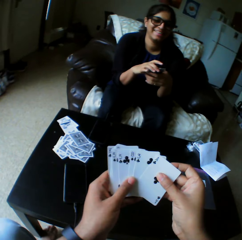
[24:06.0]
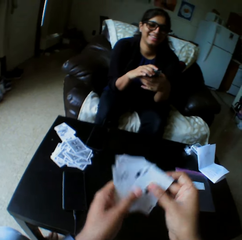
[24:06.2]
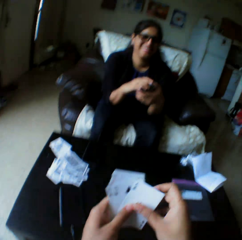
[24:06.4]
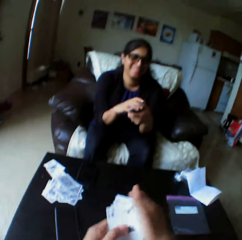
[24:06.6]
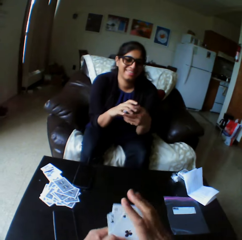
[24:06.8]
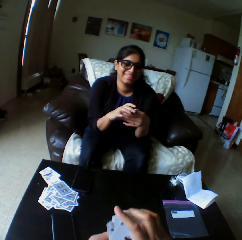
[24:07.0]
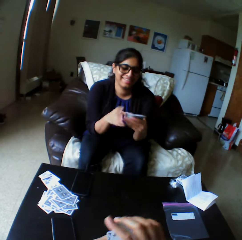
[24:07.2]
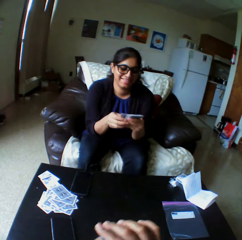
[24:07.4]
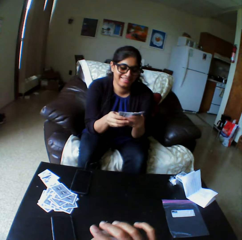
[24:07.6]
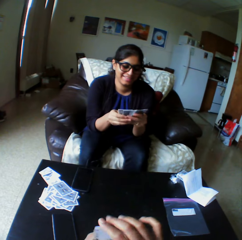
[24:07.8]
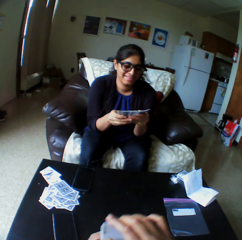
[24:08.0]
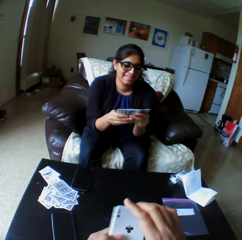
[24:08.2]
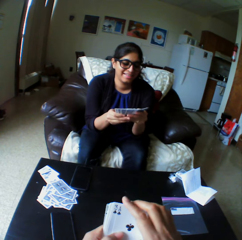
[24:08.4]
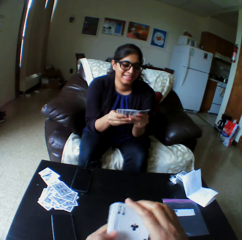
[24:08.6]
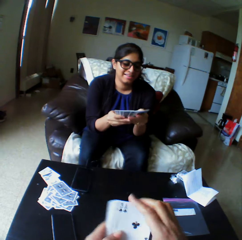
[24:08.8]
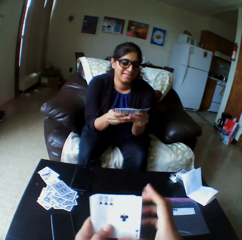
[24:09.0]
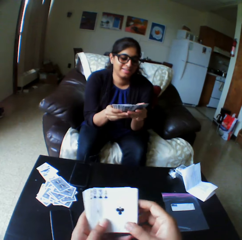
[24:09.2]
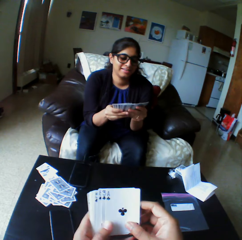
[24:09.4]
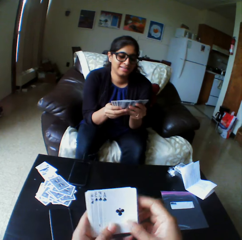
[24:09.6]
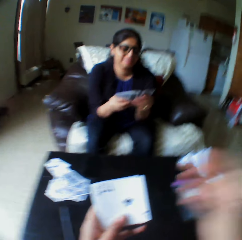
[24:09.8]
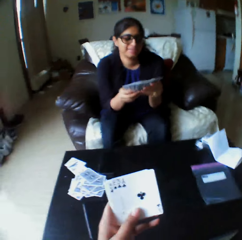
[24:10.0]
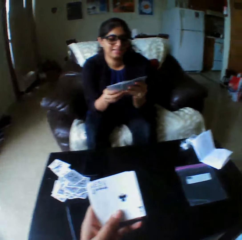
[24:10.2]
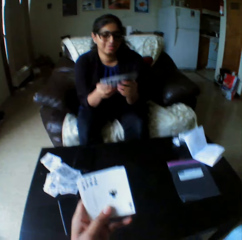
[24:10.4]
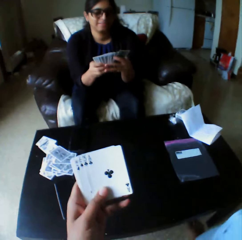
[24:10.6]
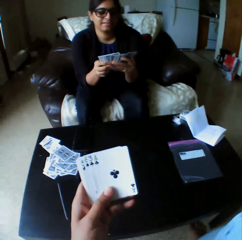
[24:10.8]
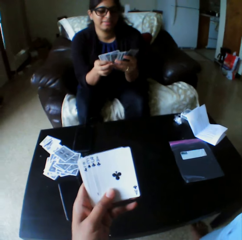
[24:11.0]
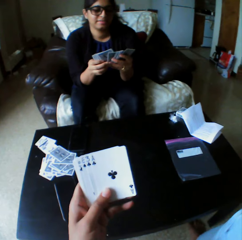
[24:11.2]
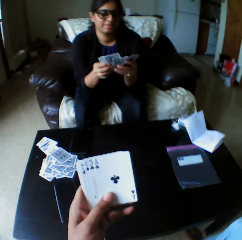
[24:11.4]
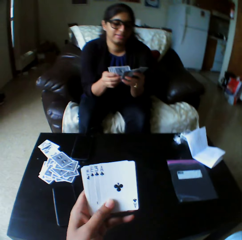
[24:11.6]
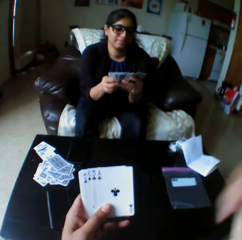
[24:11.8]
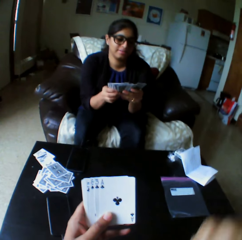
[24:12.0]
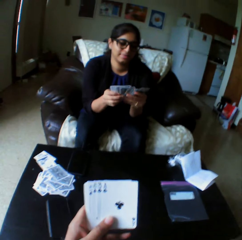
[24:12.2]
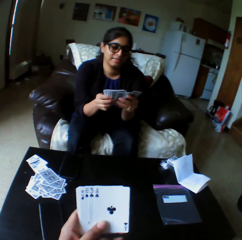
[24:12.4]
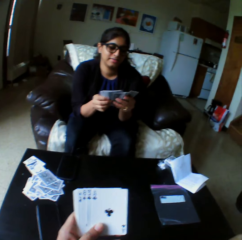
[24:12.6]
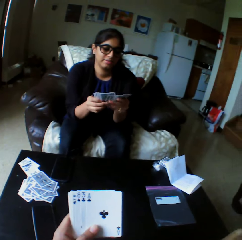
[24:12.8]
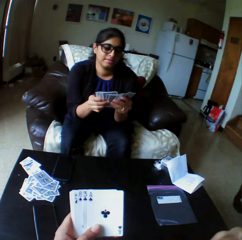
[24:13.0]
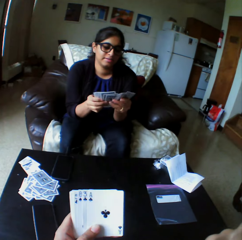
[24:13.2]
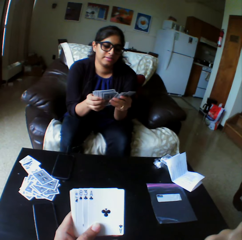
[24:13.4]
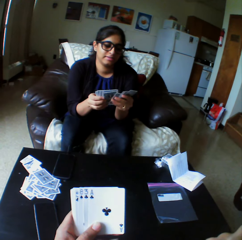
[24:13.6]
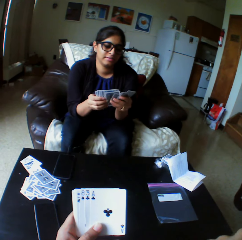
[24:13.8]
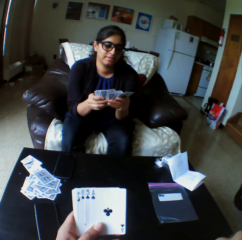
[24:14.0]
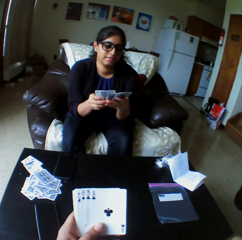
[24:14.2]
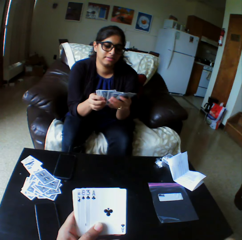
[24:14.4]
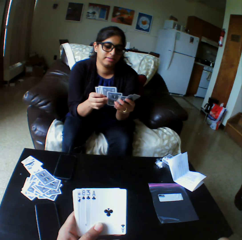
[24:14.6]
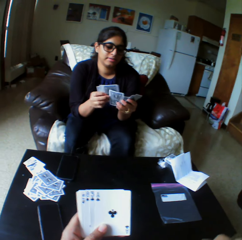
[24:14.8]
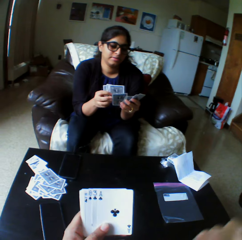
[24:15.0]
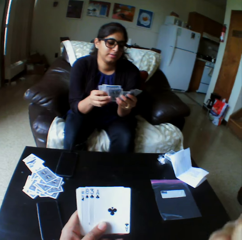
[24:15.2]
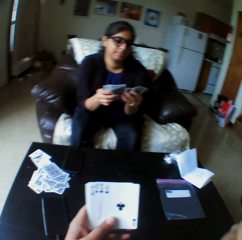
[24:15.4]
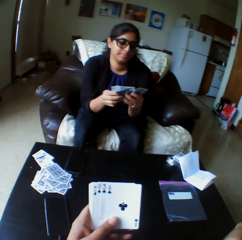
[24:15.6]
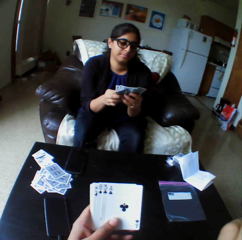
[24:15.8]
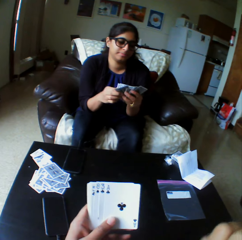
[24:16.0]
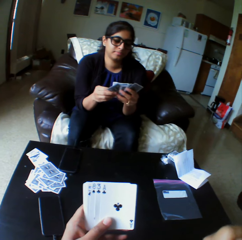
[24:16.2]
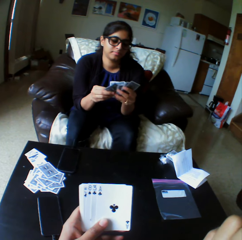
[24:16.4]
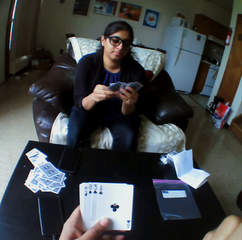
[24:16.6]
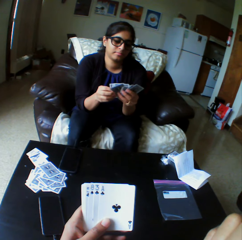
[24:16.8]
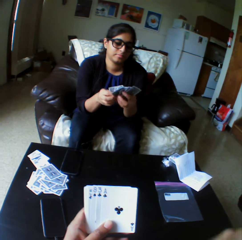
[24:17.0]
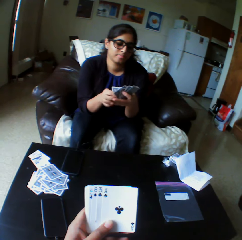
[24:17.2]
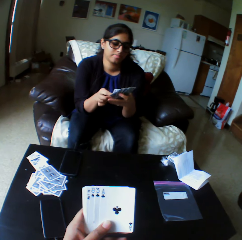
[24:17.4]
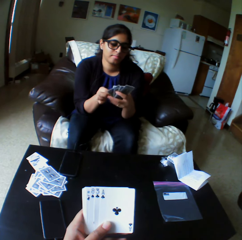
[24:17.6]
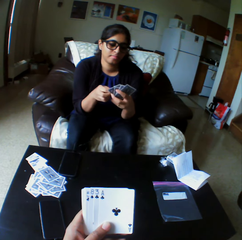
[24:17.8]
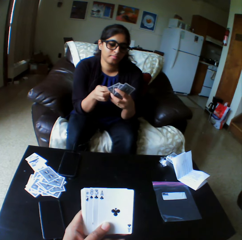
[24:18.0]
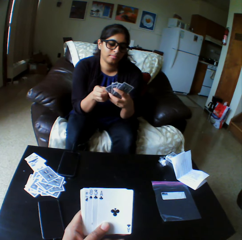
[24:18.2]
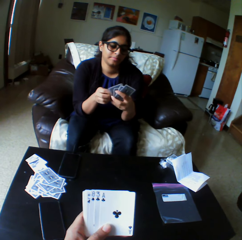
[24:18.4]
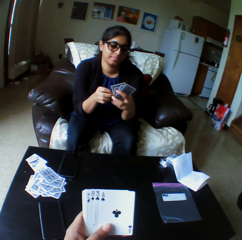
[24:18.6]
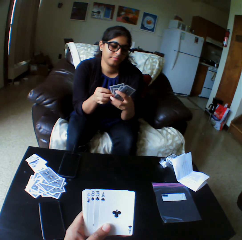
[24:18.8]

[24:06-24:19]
The camera wearer shuffles cards with both hands. He selects the play cards. He raises up his hand. He touches his face. He looks at the play cards.

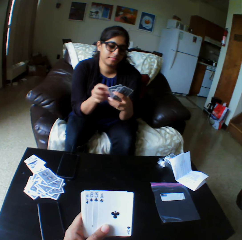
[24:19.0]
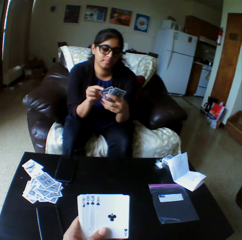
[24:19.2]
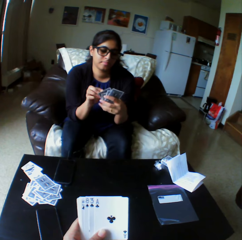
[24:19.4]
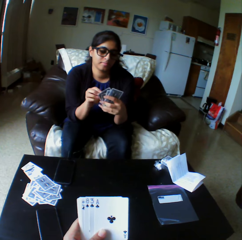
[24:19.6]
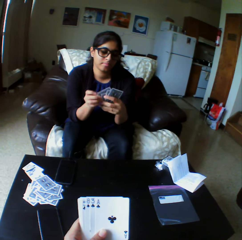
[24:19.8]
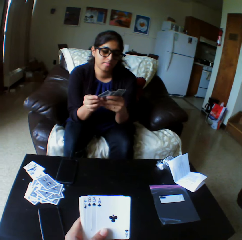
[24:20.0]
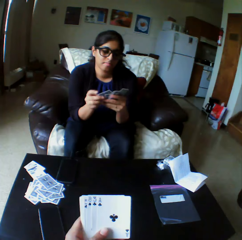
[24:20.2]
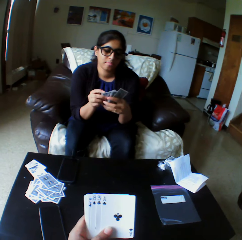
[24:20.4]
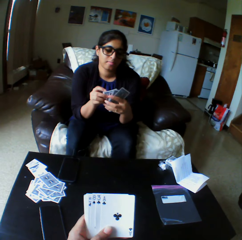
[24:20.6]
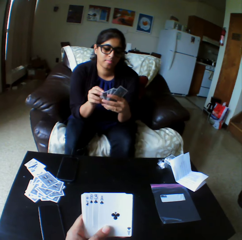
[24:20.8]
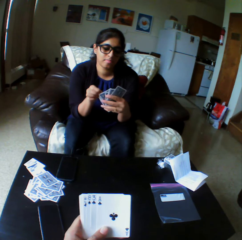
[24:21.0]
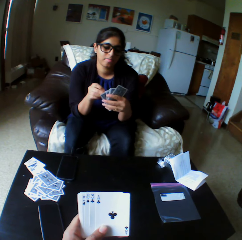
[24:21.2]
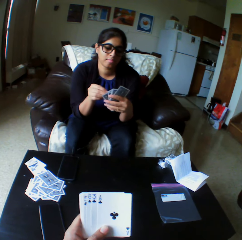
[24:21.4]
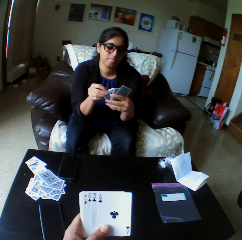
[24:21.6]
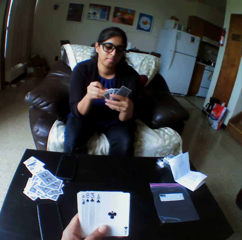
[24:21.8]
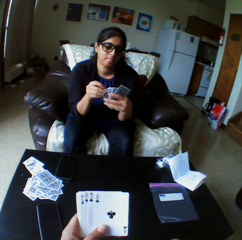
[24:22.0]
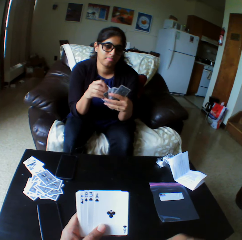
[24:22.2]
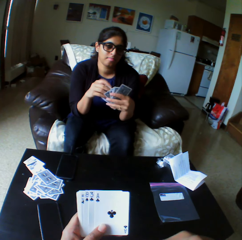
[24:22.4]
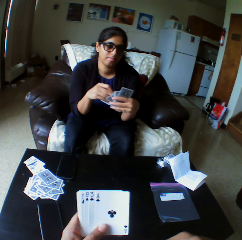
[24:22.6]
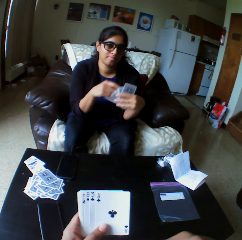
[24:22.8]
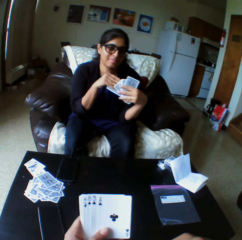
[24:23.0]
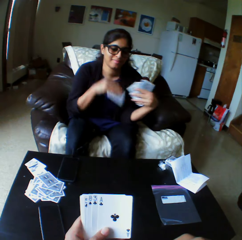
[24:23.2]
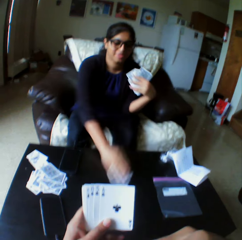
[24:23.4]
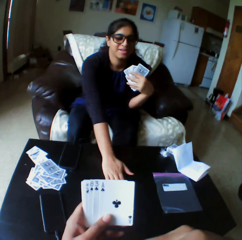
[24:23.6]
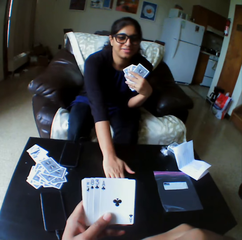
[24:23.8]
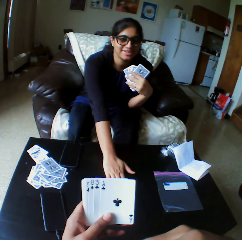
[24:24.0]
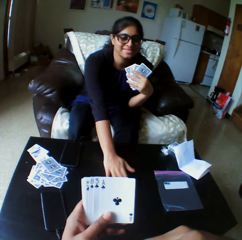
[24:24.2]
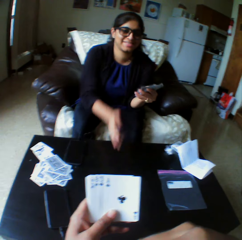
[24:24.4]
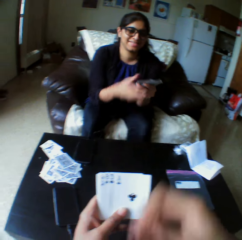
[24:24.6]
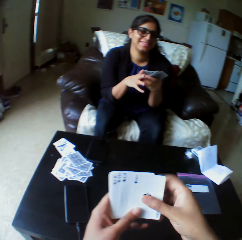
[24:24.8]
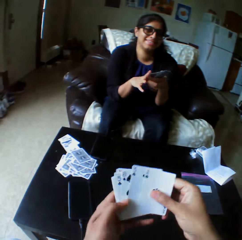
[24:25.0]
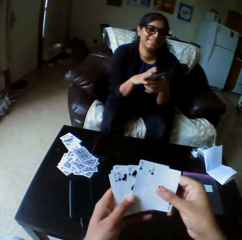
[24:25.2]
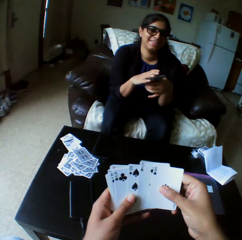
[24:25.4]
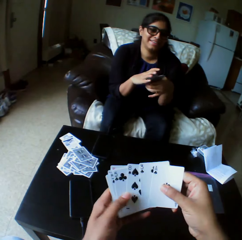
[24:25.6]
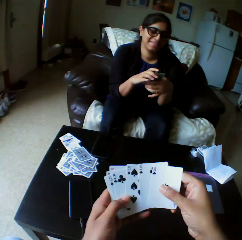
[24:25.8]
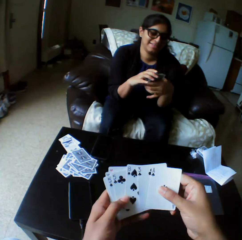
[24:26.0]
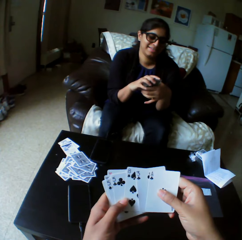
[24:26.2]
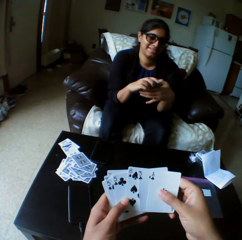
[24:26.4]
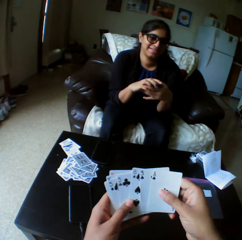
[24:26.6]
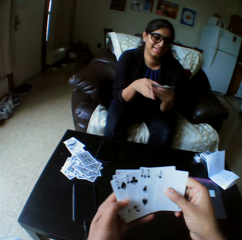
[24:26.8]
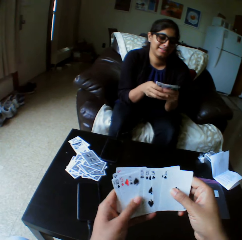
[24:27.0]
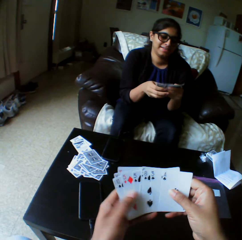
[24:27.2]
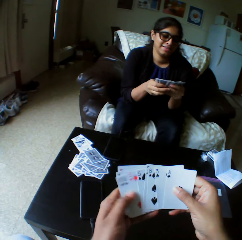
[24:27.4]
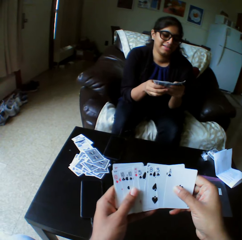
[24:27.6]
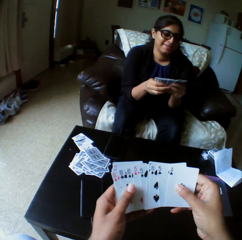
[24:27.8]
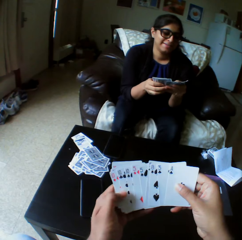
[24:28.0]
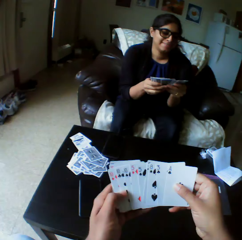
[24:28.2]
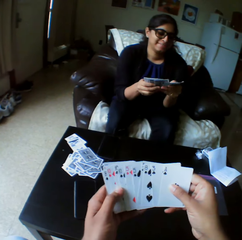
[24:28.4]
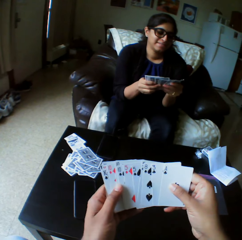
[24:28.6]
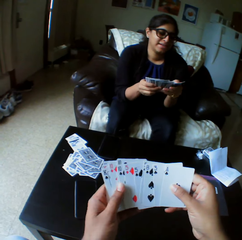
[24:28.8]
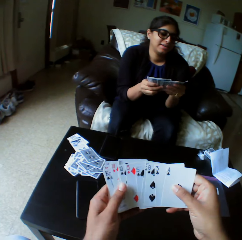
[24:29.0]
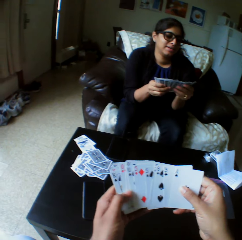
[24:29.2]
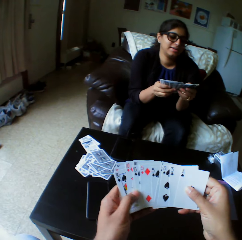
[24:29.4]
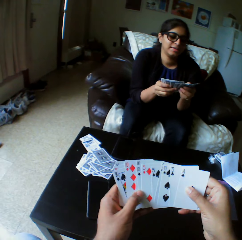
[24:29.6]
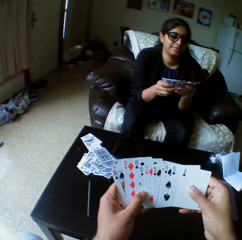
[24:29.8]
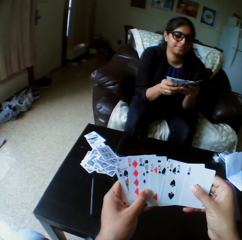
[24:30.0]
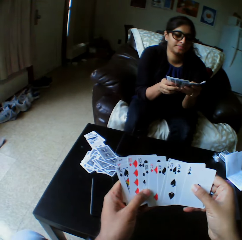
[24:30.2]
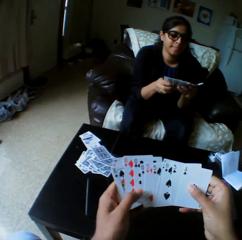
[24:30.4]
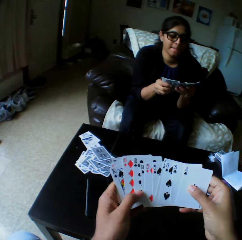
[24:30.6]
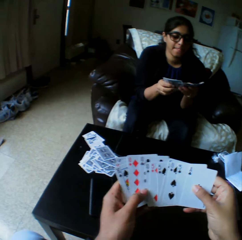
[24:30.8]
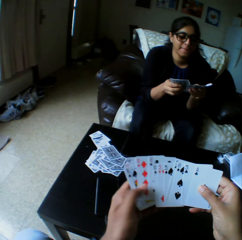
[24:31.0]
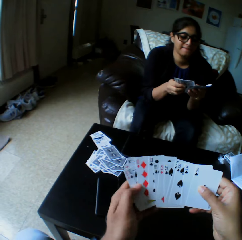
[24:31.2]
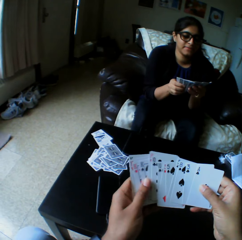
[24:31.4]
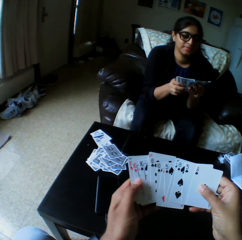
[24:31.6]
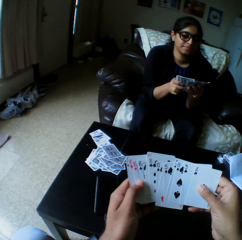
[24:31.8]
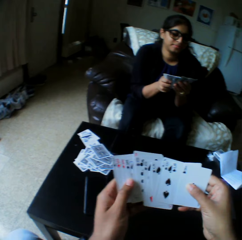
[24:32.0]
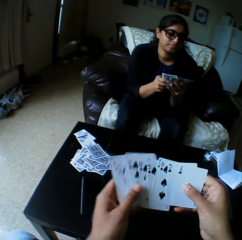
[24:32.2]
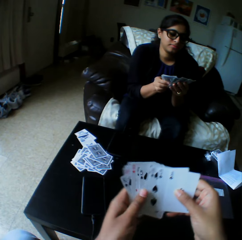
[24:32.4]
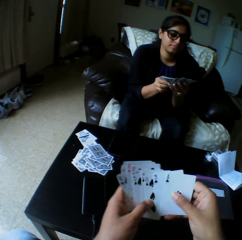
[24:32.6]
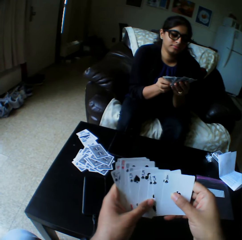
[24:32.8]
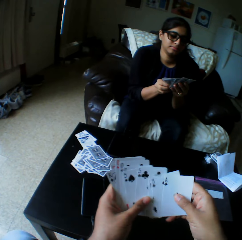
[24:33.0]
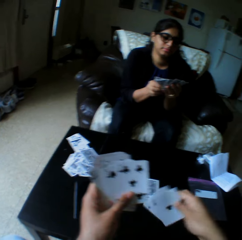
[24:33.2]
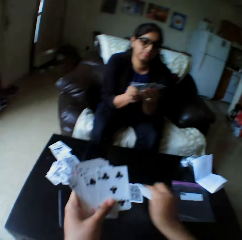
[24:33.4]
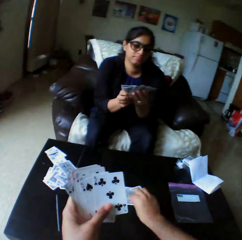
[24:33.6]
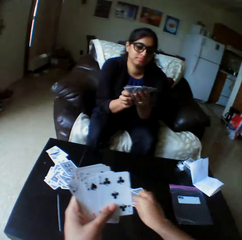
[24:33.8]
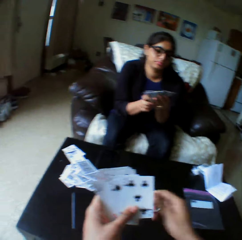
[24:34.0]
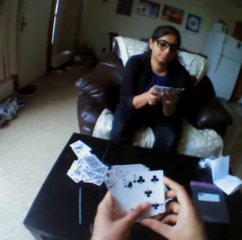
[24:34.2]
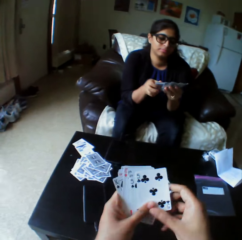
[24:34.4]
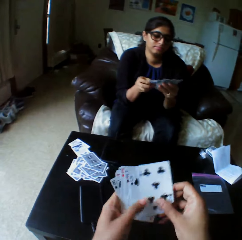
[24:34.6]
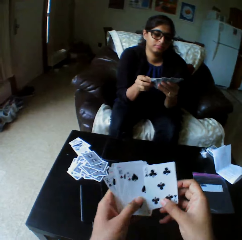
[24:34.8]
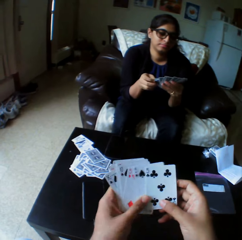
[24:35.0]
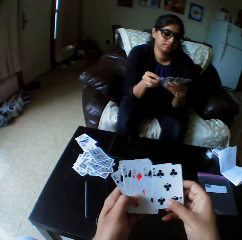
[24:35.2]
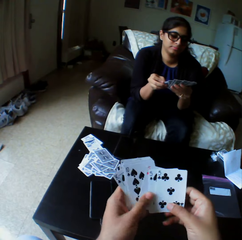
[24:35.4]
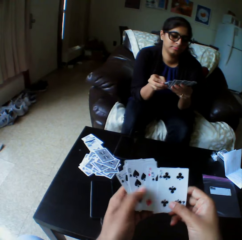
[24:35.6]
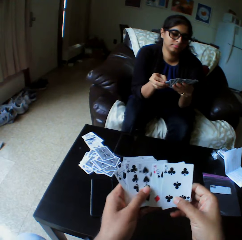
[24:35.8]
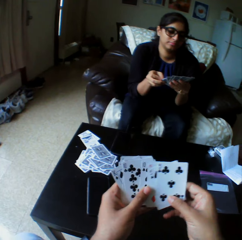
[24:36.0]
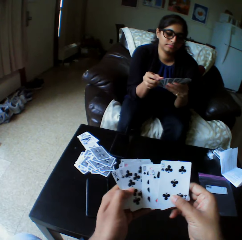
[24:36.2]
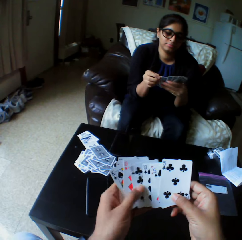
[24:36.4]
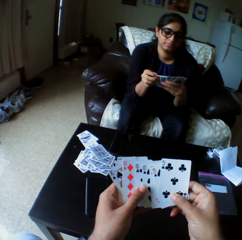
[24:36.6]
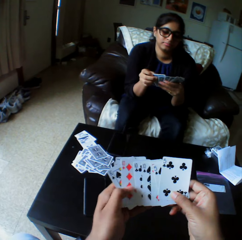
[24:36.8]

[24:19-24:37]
A lady takes the play card. She drops the card on the table with her right hand. The camera wearer selects the play cards. The lady shuffles cards with both hands. The camera wearer takes the play cards. They drop a card on the table with the right hand. They shuffle cards with both hands and select the play cards.
